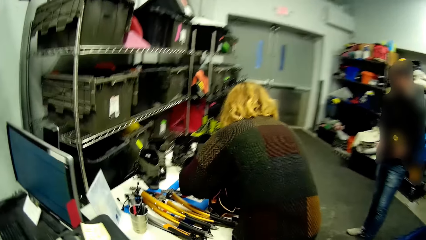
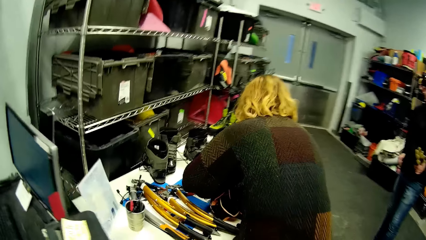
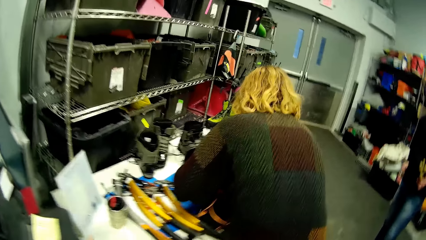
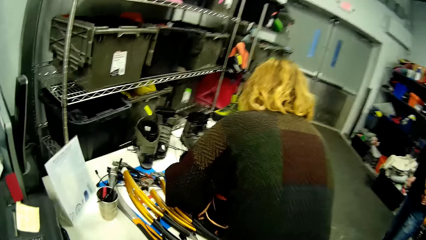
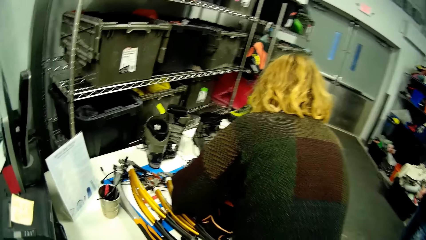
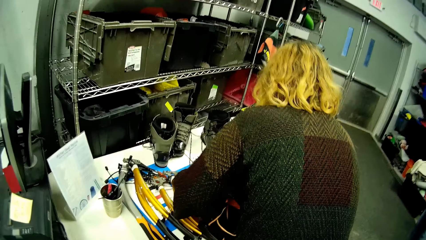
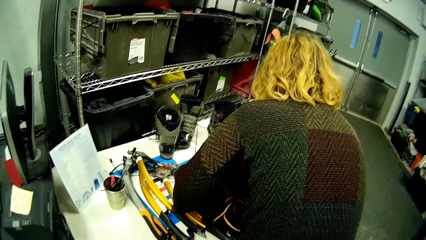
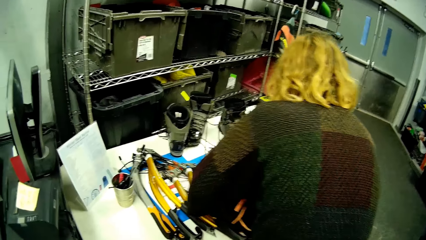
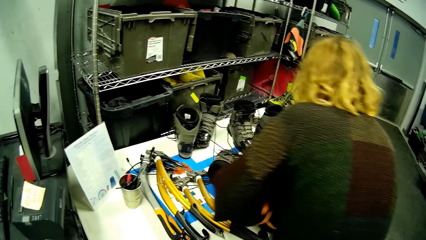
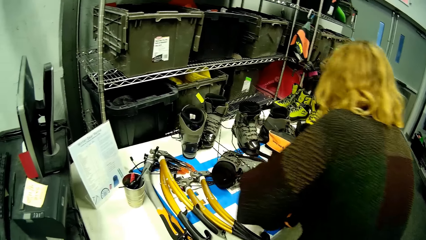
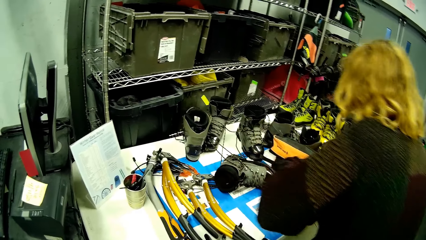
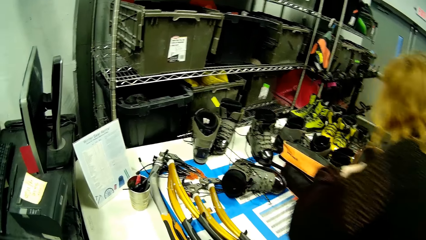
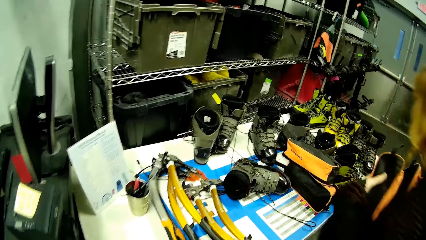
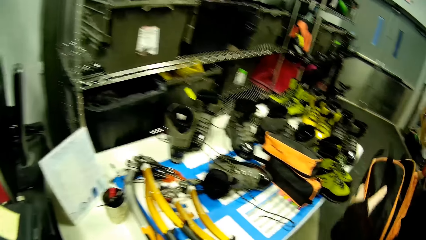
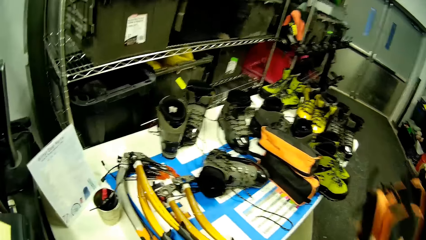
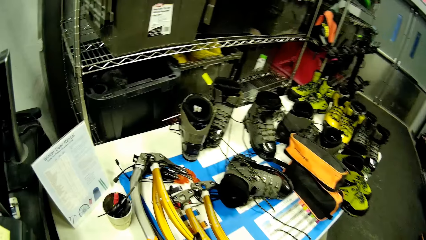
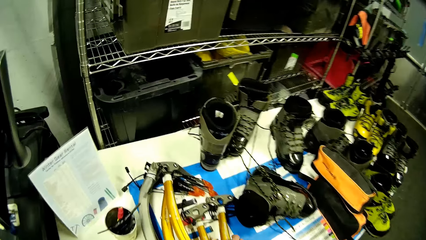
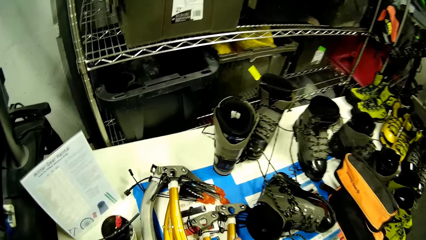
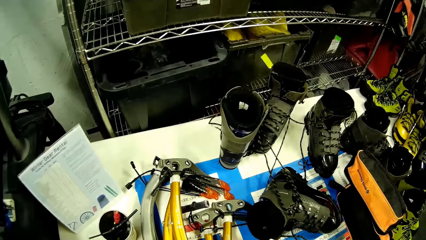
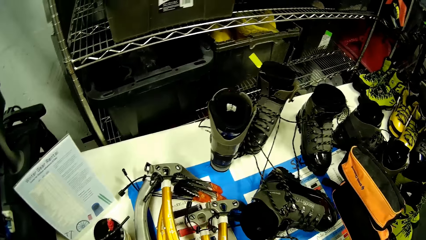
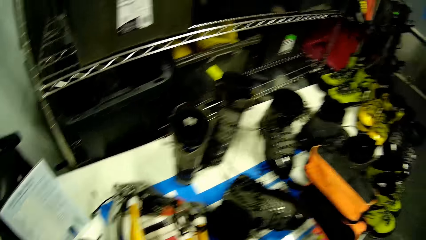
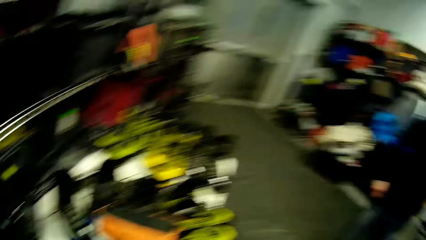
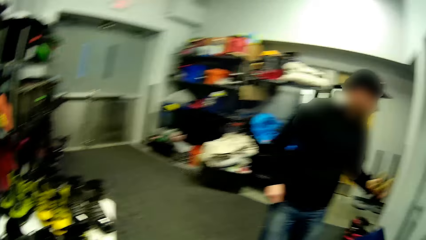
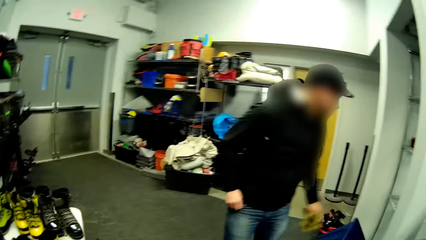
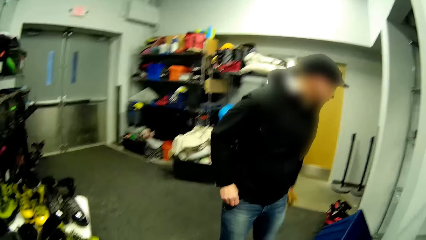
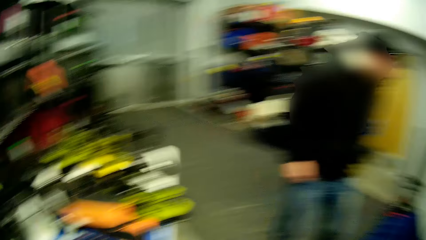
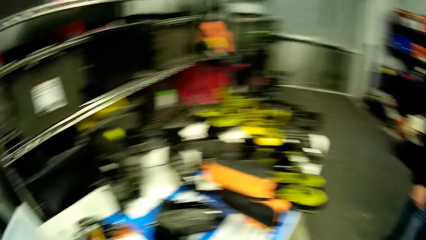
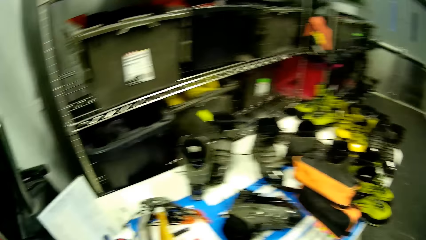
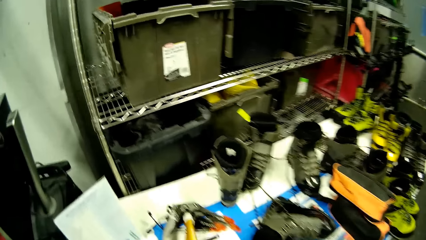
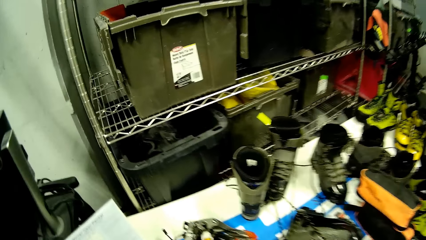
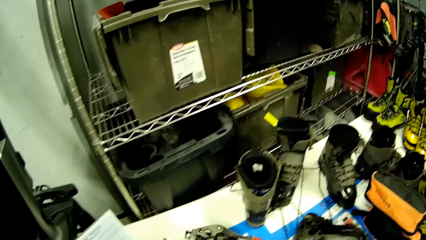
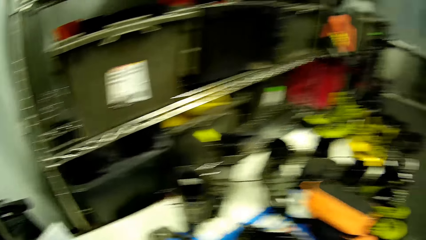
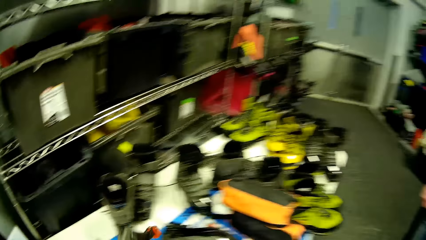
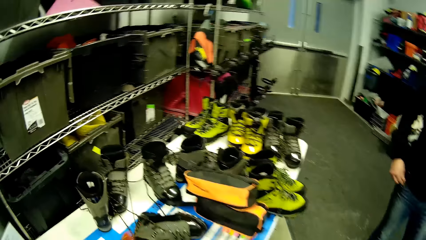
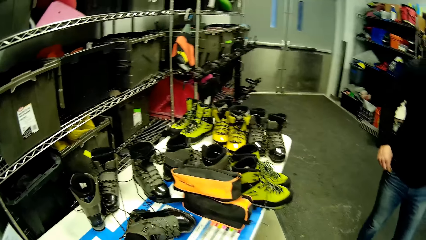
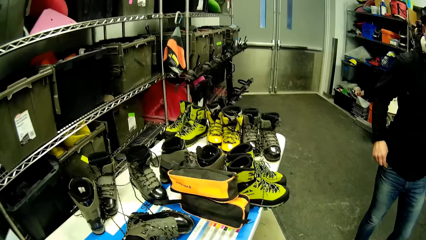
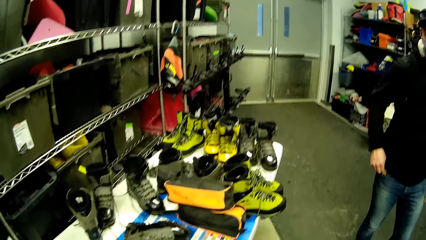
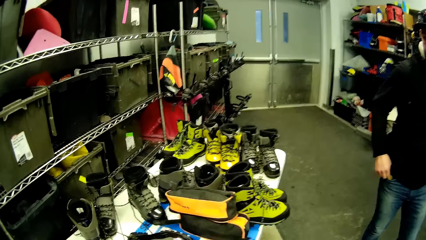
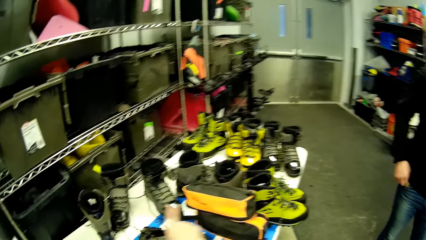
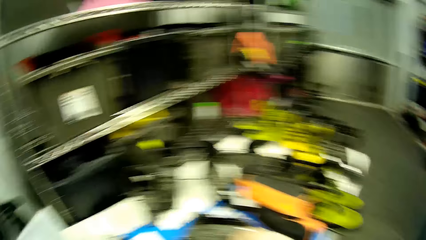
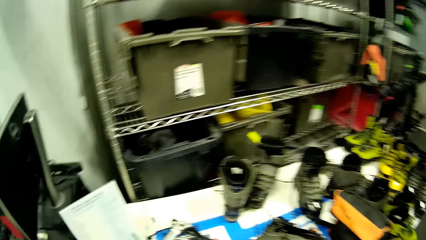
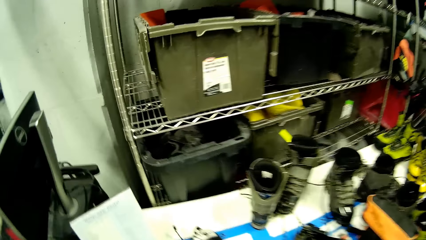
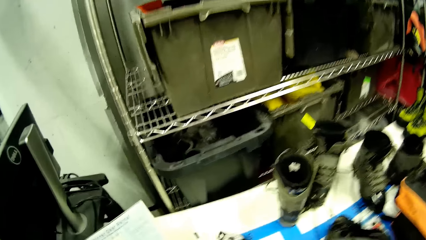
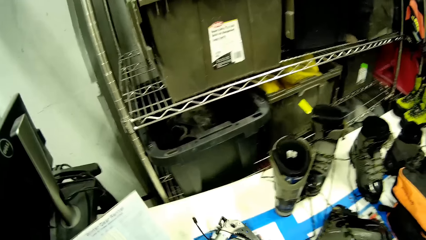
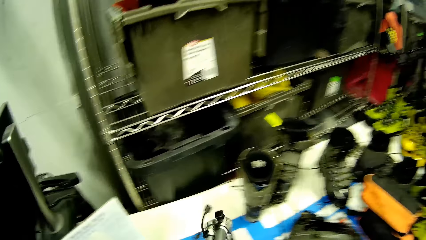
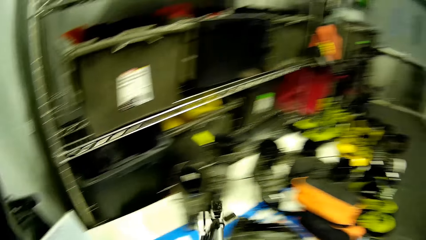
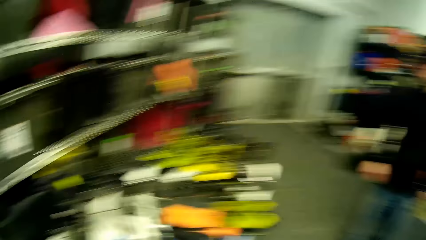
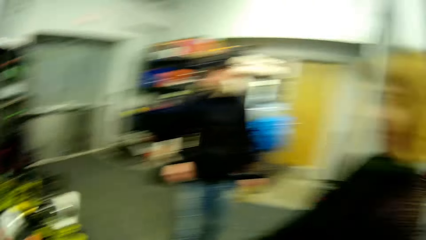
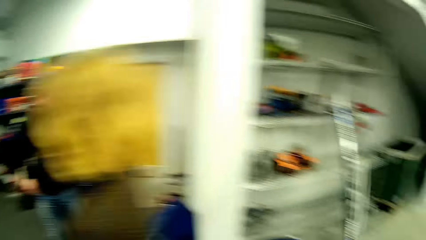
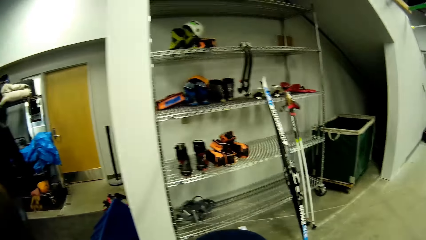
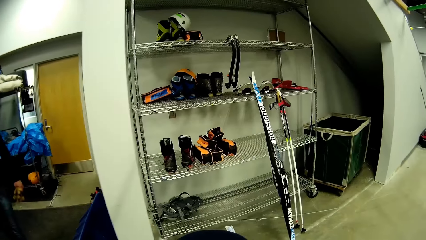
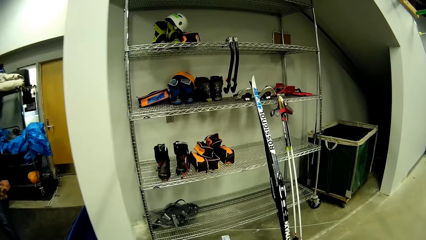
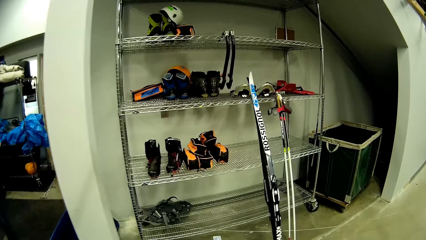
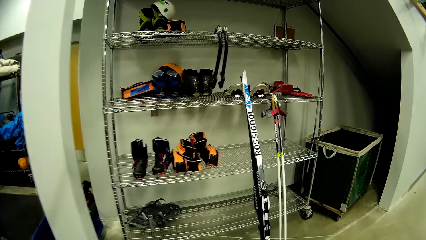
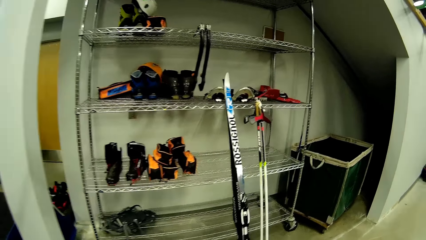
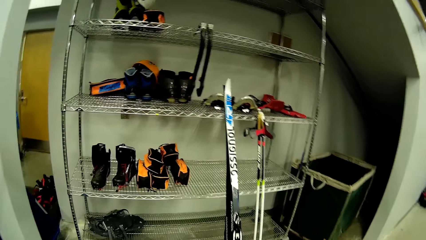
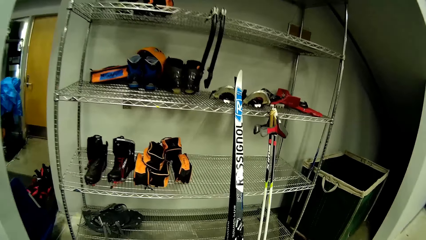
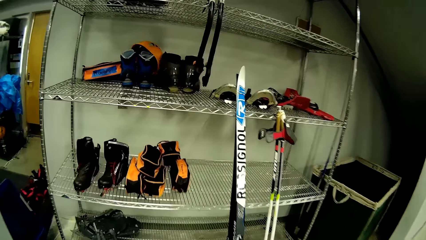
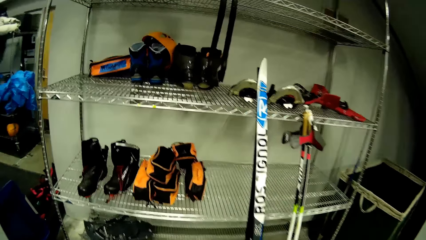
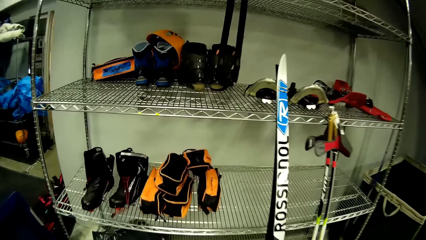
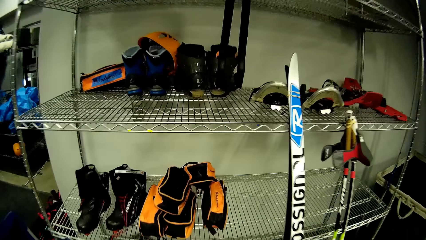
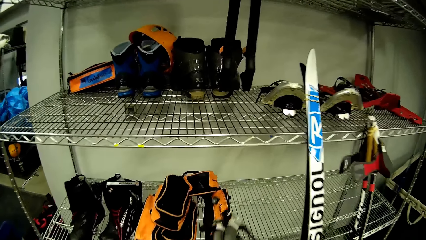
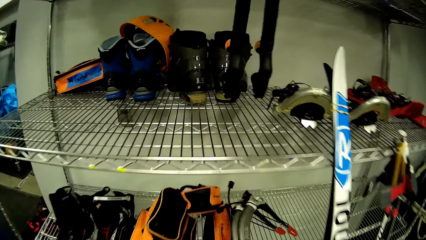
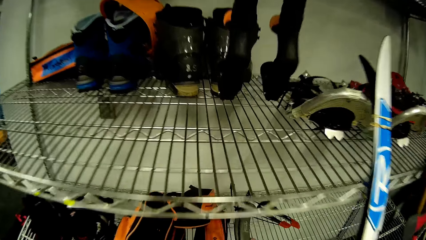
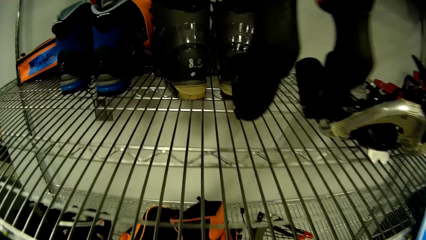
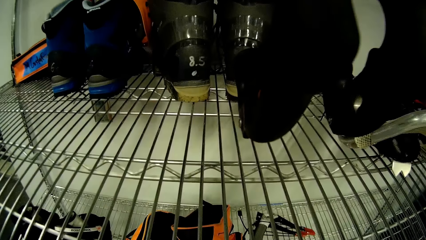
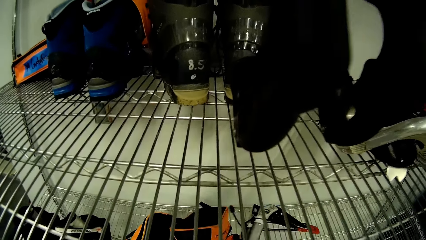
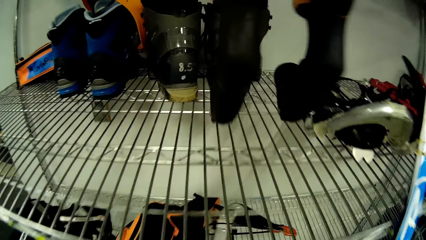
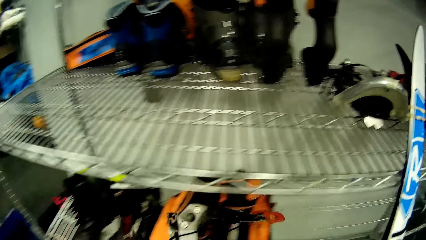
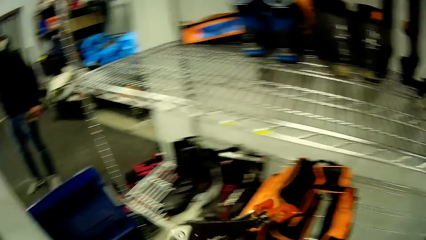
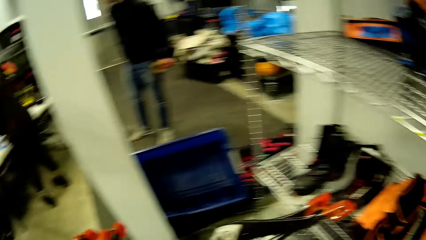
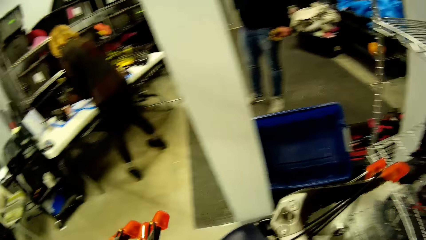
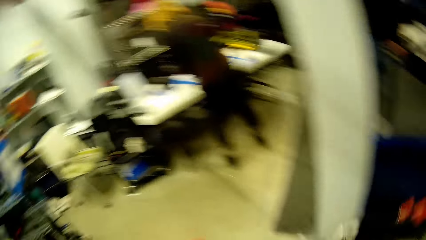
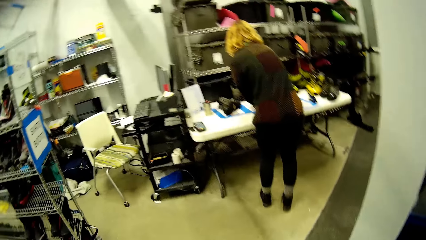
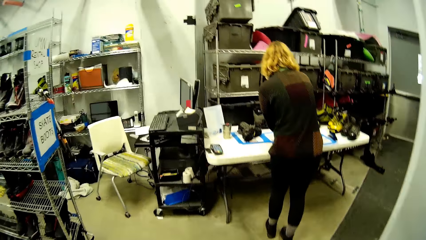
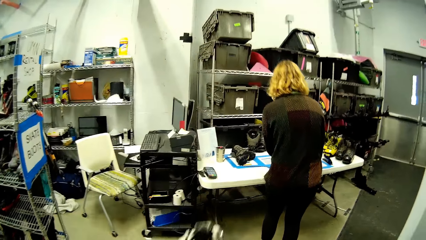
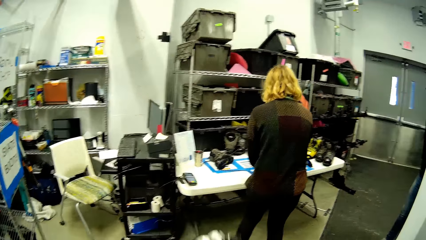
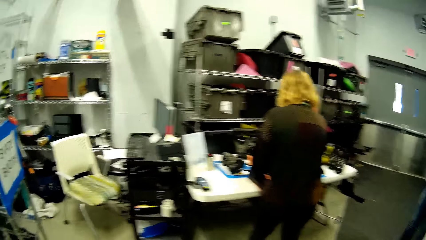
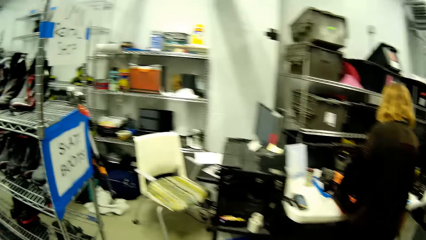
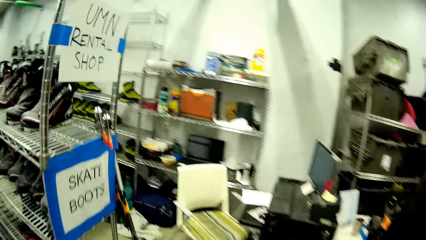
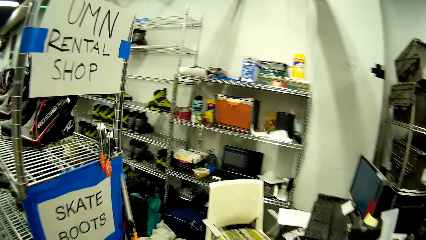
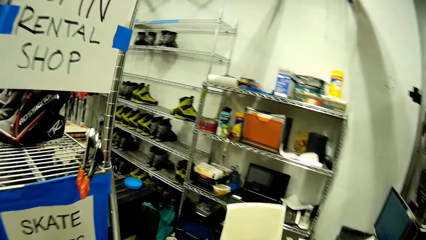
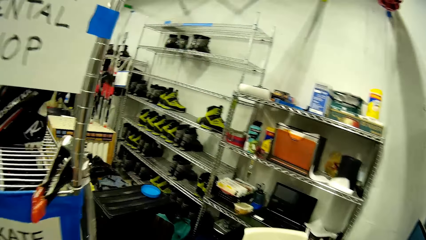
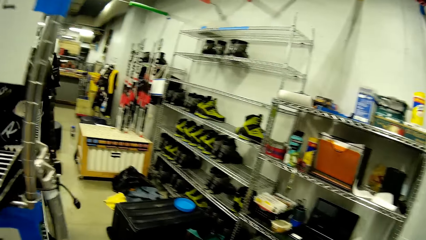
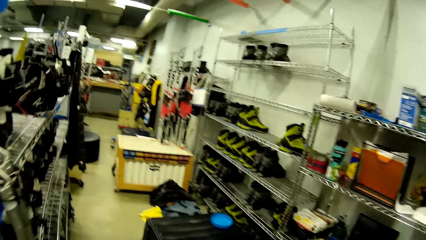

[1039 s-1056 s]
The camera wearer picks a ski hammer from the table with her left hand. She turns around. She picks the ski hammer from the table with her left hand. She does so again. She walks in the supermarket. She places a ski hanger on a rack with her right hand. She walks in the supermarket.
